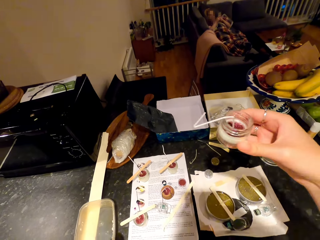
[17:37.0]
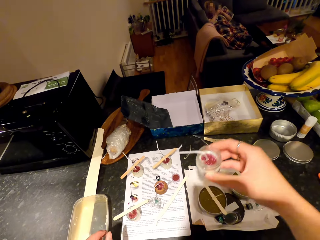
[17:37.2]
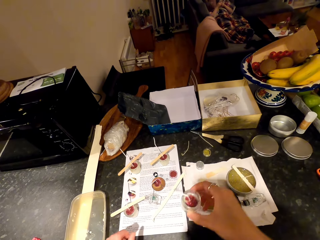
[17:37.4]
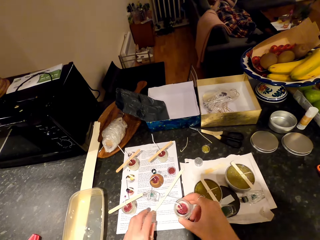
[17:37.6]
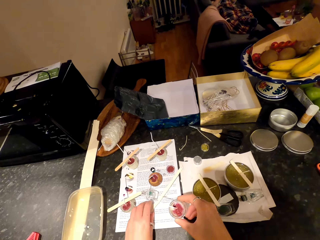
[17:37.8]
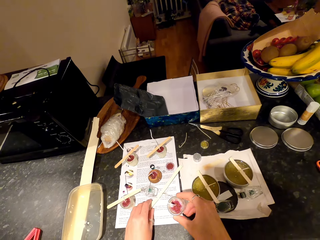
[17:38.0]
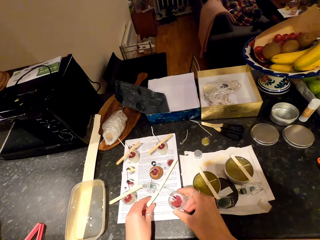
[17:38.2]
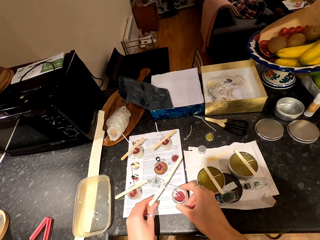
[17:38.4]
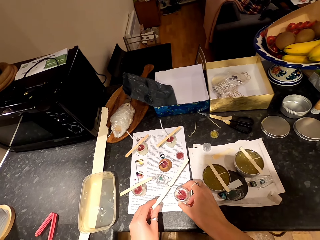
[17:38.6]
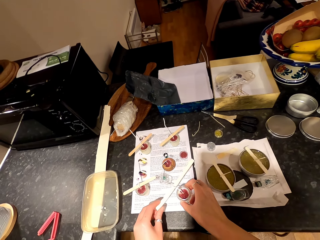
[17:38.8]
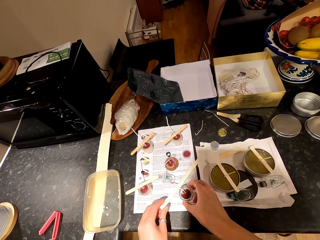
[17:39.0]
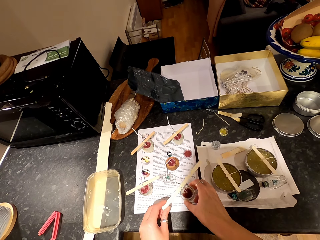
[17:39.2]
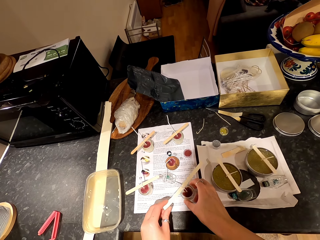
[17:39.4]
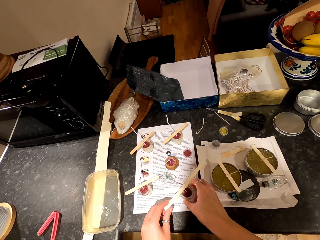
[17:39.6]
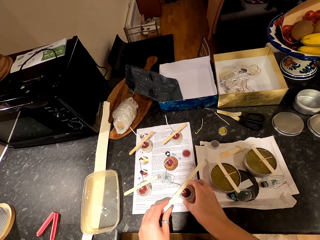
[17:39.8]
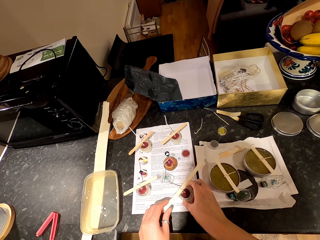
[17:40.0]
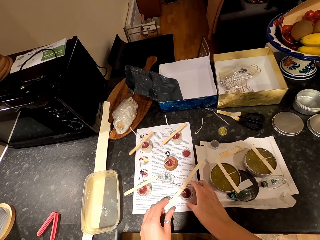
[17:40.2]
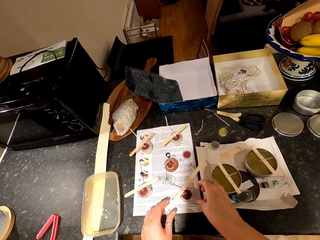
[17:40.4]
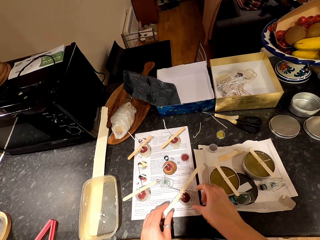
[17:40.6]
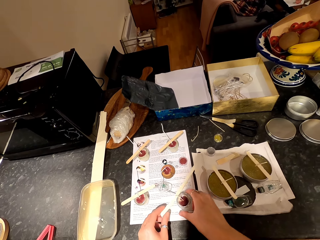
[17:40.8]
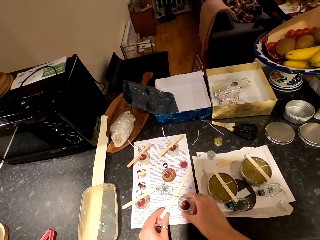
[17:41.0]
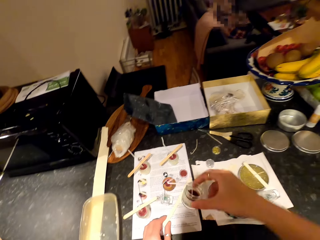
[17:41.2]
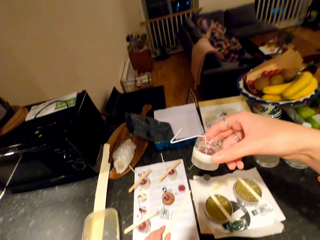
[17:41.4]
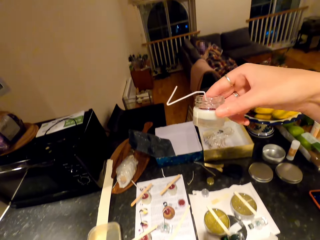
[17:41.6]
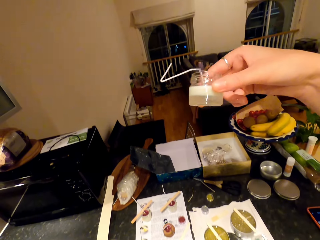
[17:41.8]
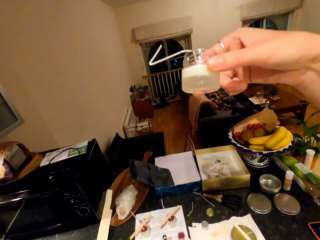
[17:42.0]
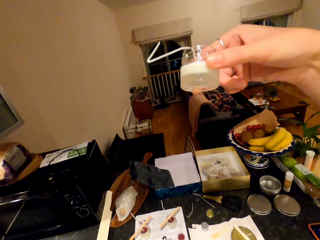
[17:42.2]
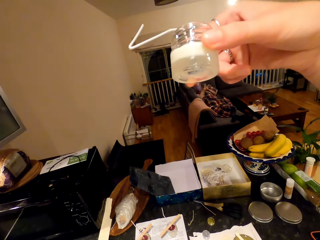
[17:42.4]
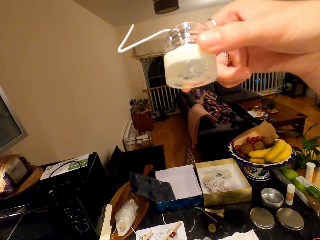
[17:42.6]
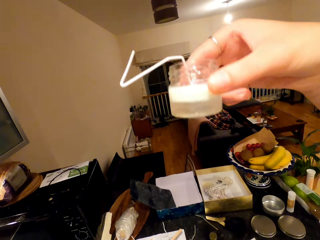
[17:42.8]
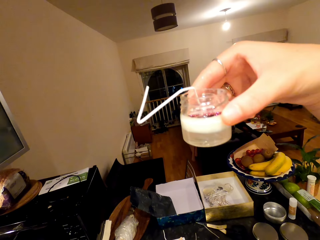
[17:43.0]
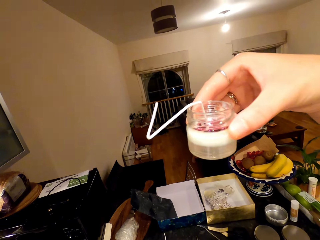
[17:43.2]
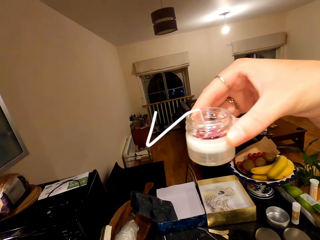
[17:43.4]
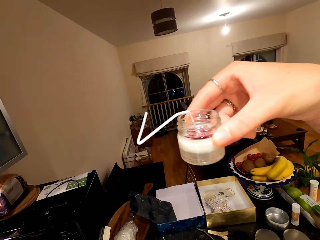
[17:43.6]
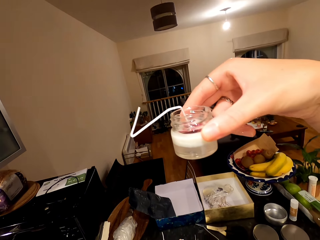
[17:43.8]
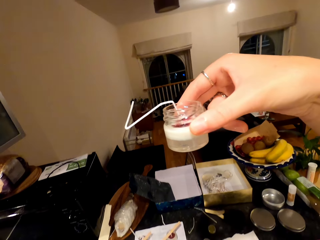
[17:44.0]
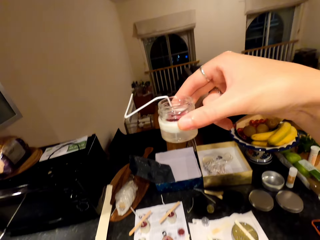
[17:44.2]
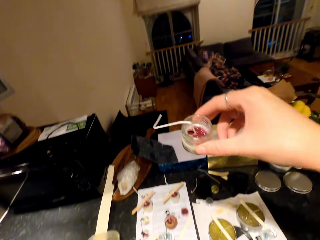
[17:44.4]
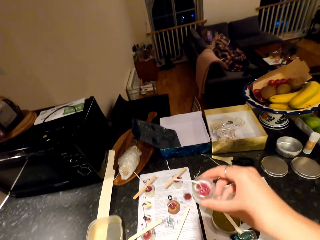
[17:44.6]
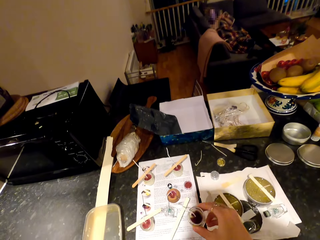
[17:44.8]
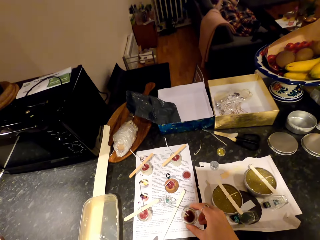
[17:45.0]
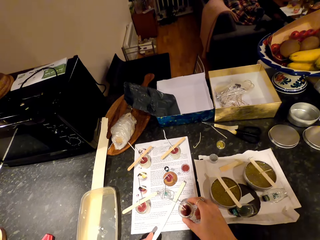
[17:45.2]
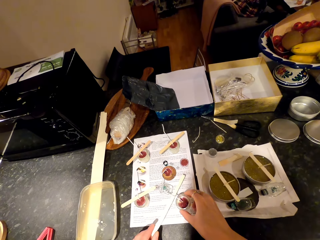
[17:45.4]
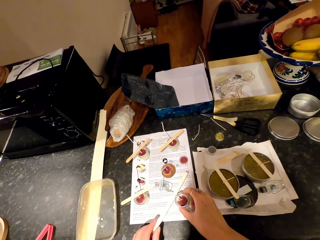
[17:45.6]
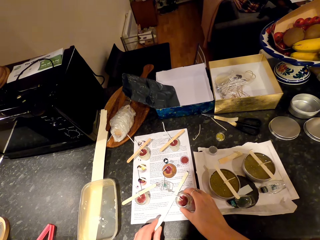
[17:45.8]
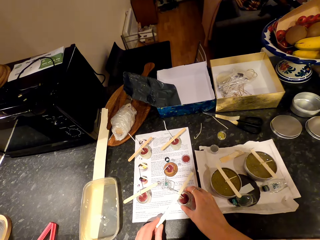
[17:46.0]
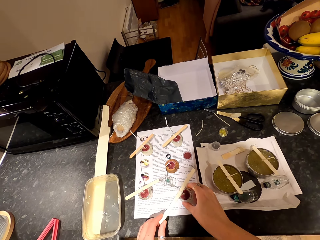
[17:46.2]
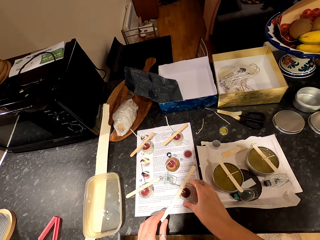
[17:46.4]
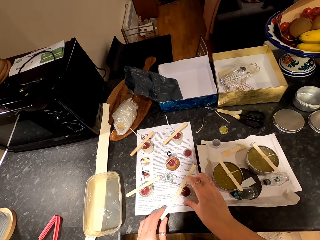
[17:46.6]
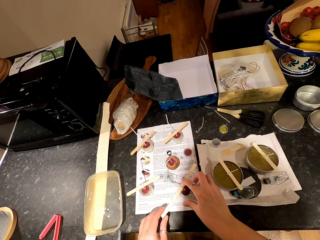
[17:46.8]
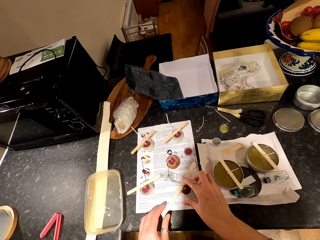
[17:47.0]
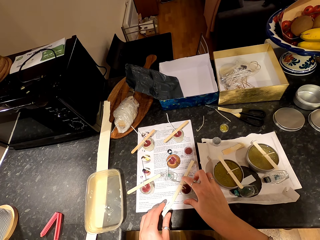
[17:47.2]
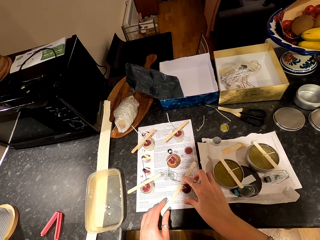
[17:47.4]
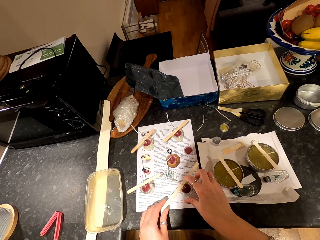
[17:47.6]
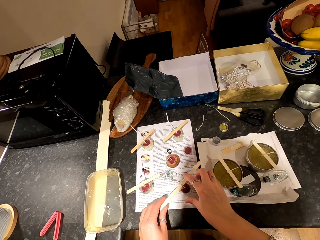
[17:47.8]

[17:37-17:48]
The camera wearer lowers the candle container or tin. They put the candle container on the paper. They pick up the popsicle stick on the paper and put the popsicle stick on the candle container. They pick up the candle container on the paper. A woman relaxes on the couch. The camera wearer lifts the candle container upwards. They look at the substance in the tin. They lower the candle container and put the candle container on the paper. They put the popsicle stick on the candle container.

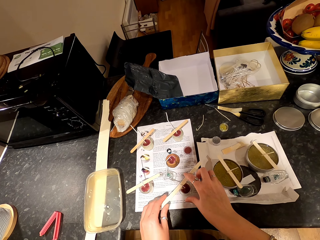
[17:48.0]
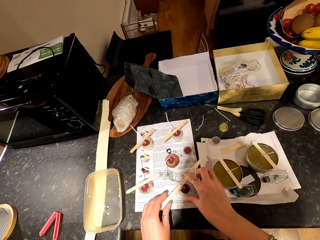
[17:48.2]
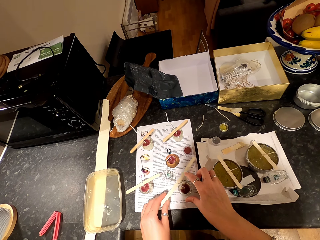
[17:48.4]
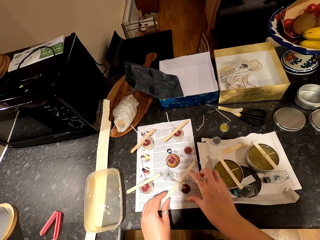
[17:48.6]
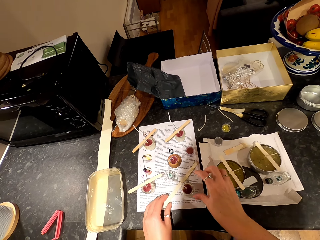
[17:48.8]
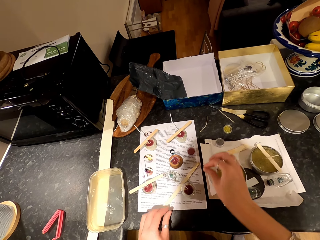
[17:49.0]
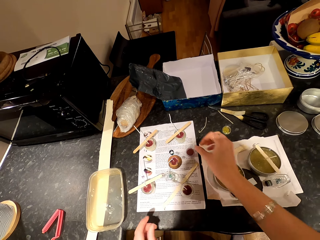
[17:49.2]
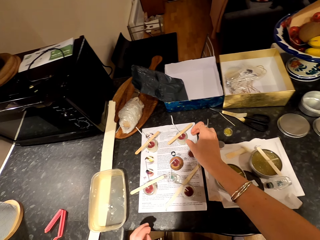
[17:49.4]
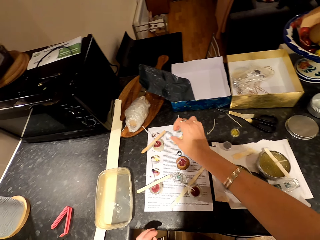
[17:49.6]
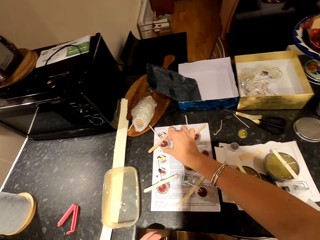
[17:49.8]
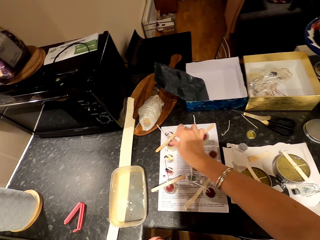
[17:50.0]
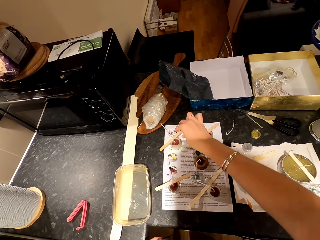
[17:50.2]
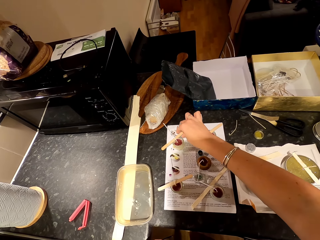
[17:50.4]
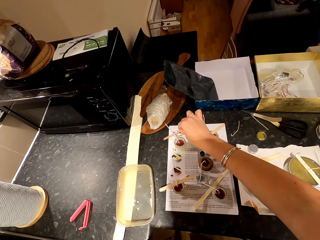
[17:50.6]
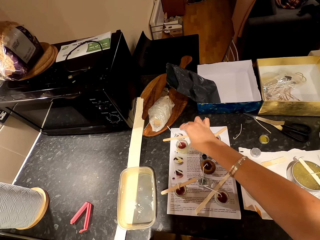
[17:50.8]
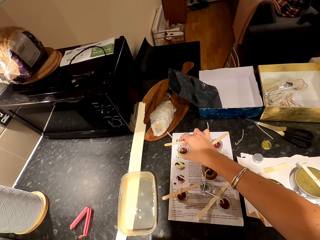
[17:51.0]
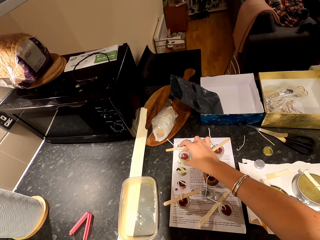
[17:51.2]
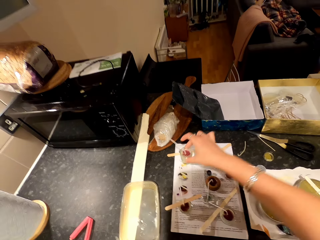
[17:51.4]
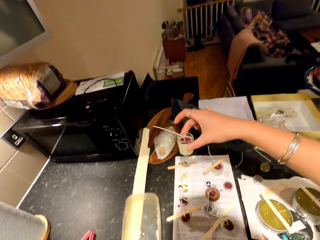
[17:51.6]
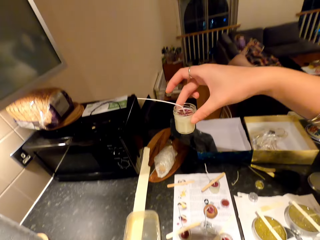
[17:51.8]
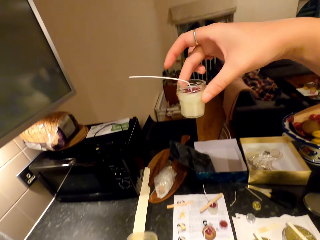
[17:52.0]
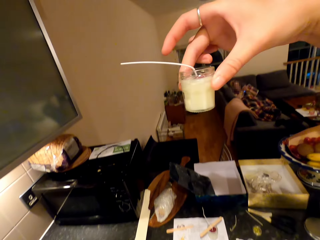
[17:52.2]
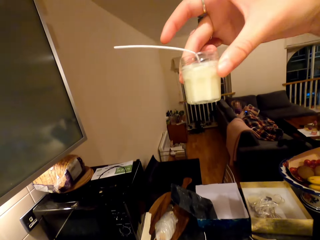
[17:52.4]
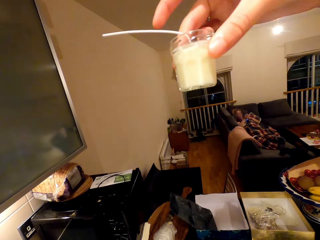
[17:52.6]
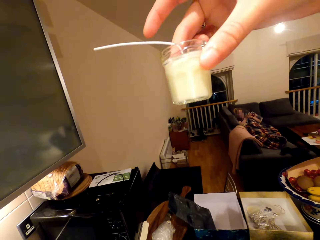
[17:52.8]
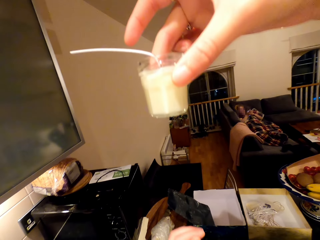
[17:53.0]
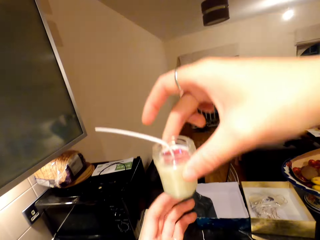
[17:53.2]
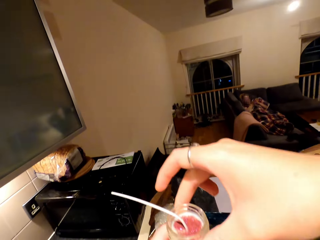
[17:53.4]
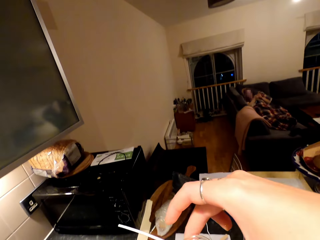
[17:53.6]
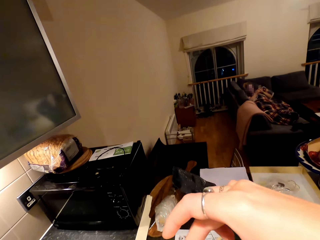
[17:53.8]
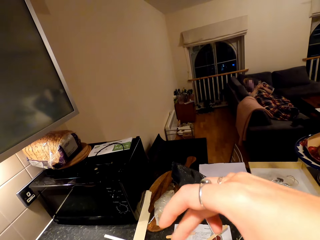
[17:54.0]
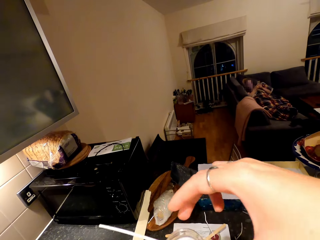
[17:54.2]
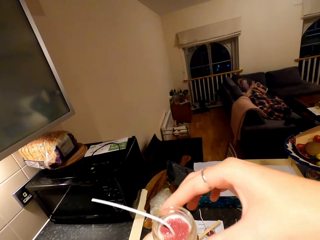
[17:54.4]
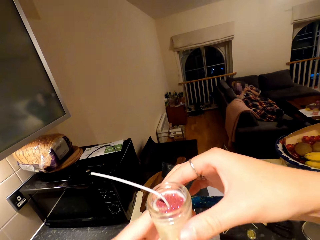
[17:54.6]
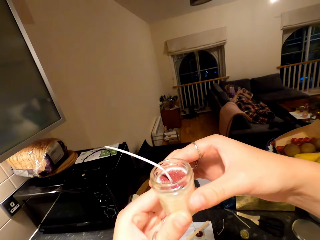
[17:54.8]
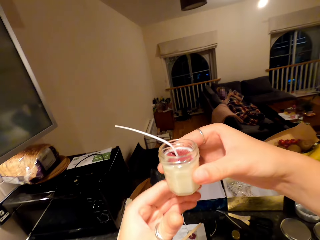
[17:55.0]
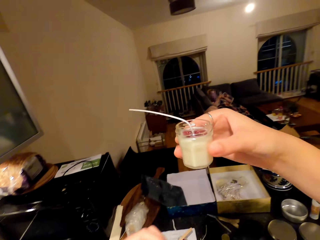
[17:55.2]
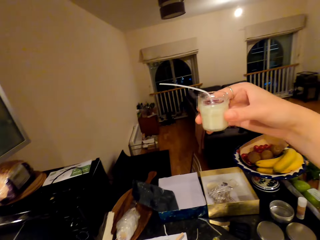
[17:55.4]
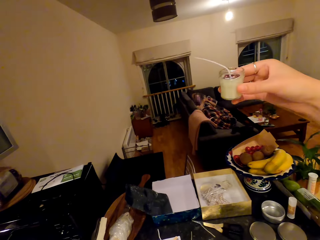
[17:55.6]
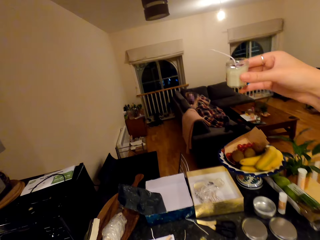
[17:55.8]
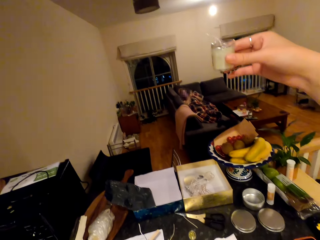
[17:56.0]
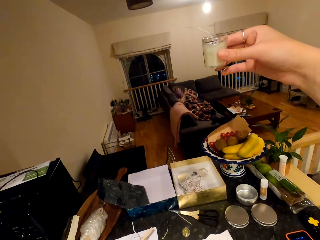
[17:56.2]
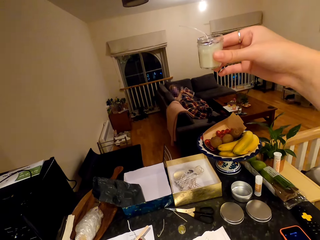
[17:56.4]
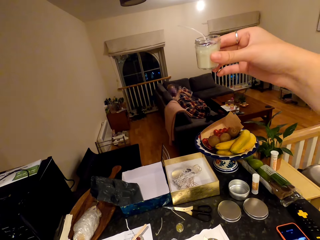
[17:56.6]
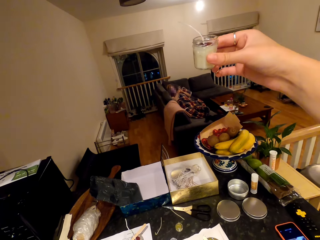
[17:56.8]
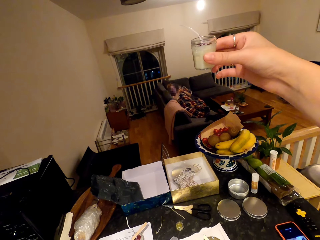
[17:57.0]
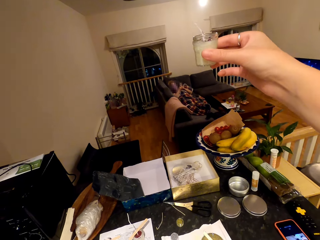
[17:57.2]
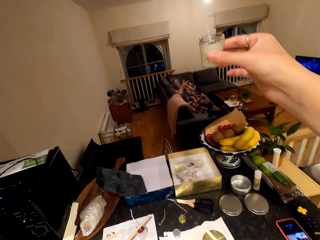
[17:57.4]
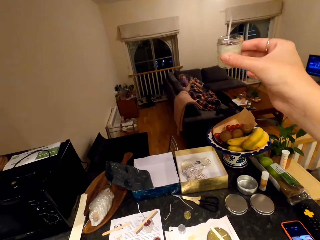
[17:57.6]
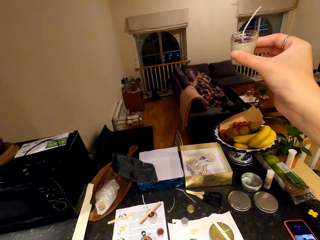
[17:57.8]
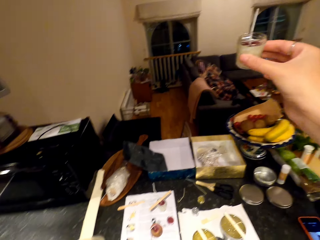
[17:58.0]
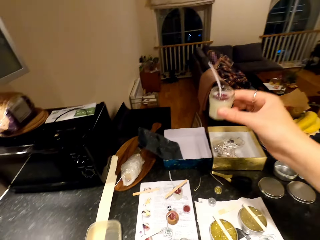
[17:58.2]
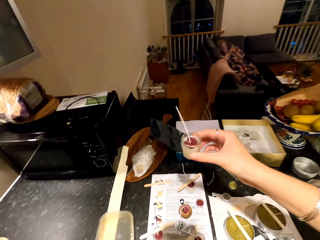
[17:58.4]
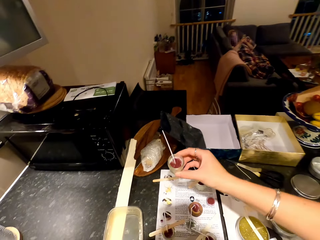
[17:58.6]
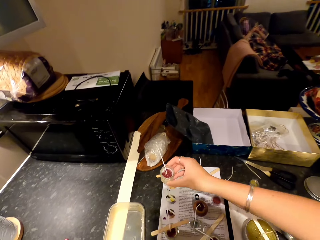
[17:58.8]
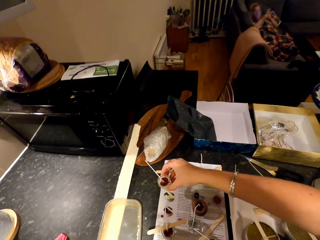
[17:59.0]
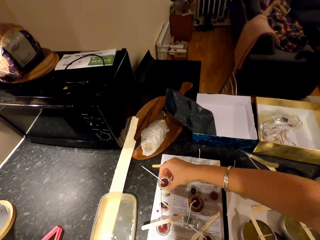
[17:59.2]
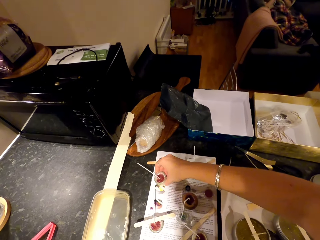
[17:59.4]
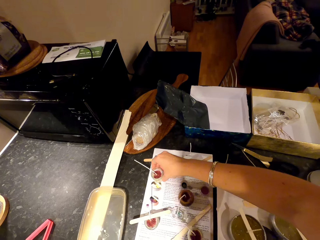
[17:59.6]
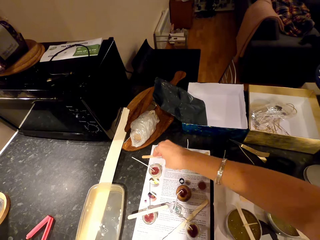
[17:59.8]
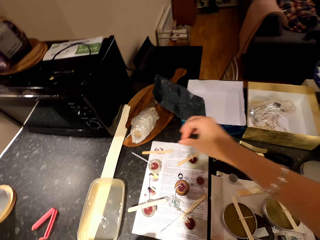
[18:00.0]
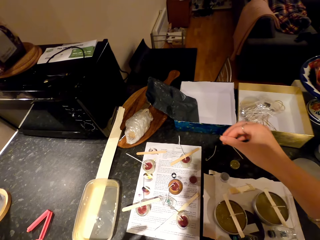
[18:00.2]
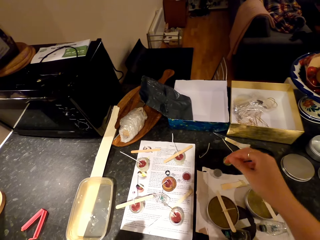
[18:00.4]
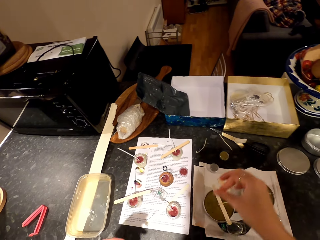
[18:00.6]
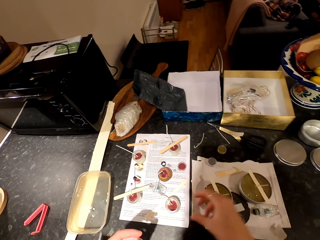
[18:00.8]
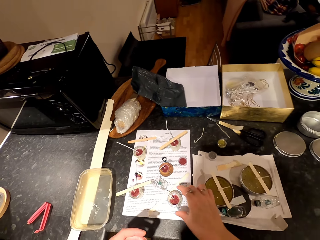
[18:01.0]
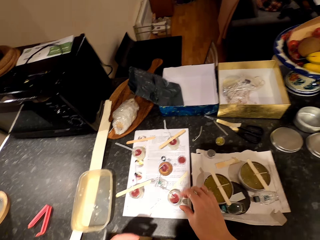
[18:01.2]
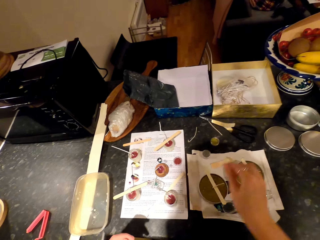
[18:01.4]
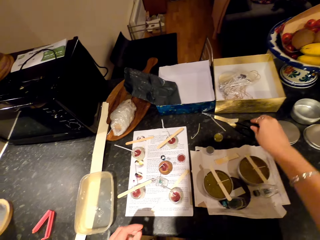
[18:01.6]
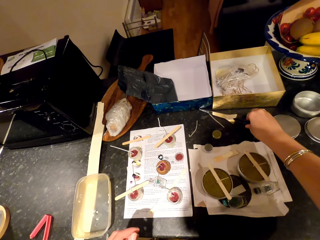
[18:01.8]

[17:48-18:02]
The camera wearer moves the popsicle stick on the candle container or tin. They put the popsicle stick on the paper. They move a hand around. They pick up the popsicle stick on the candle container and put the popsicle stick on the paper. They pick up the candle container on the paper. A woman relaxes on the couch. The camera wearer lifts the candle container upwards. They look at the substance in the tin. They lower the candle container. They look at the candle container. They talk to a person. The camera wearer puts the candle container on the paper. They move a hand around.
